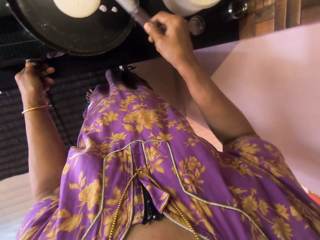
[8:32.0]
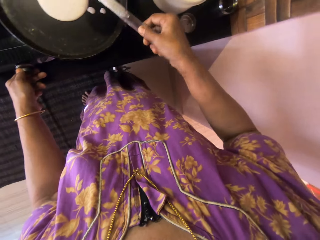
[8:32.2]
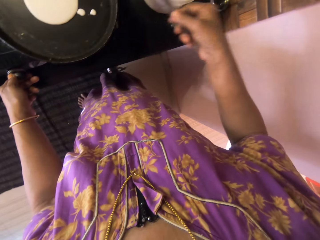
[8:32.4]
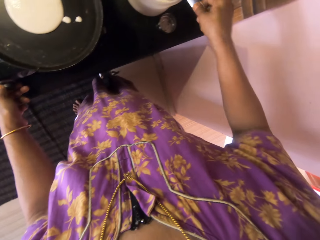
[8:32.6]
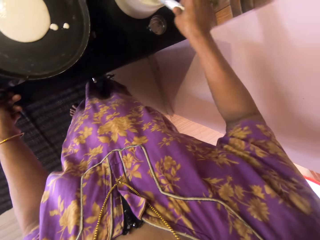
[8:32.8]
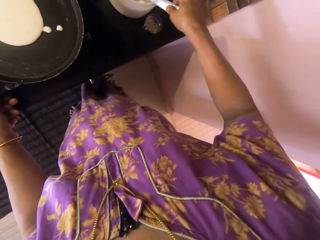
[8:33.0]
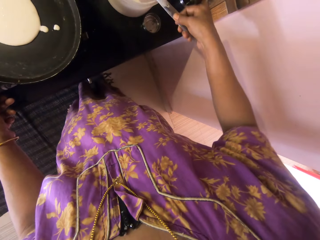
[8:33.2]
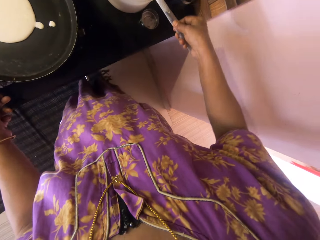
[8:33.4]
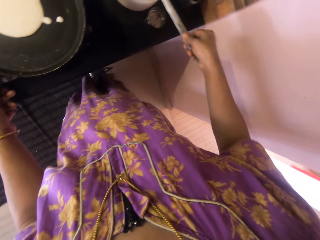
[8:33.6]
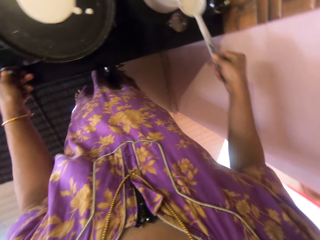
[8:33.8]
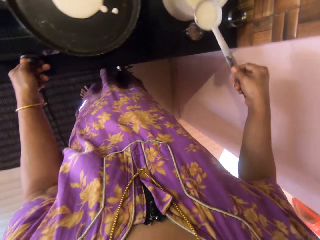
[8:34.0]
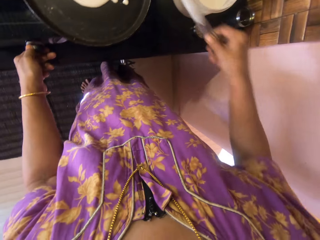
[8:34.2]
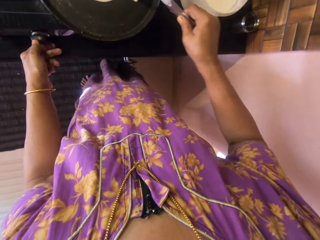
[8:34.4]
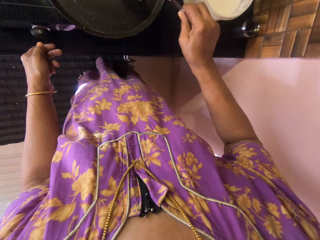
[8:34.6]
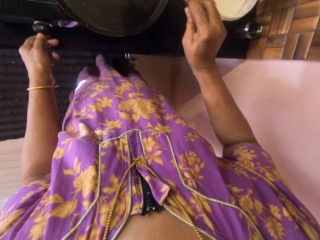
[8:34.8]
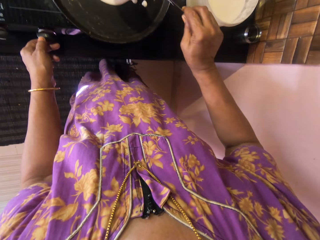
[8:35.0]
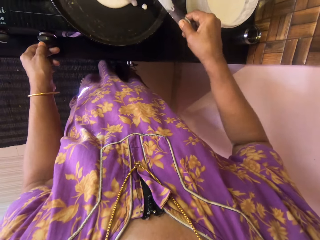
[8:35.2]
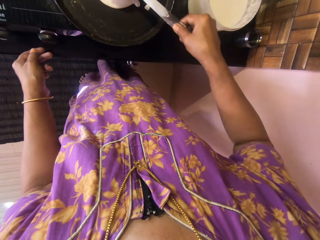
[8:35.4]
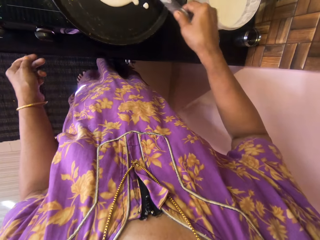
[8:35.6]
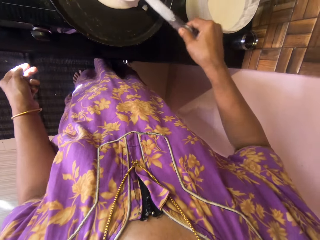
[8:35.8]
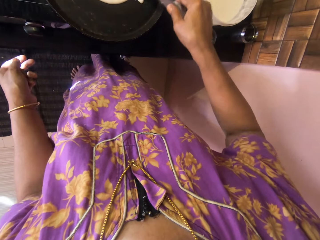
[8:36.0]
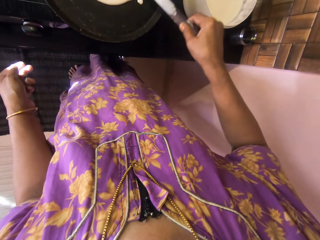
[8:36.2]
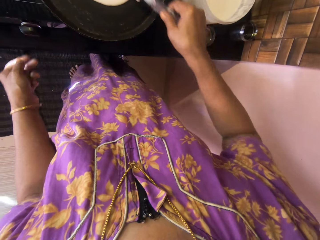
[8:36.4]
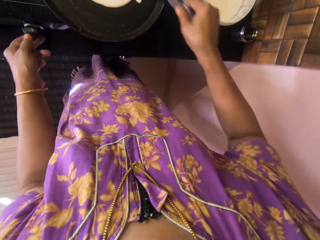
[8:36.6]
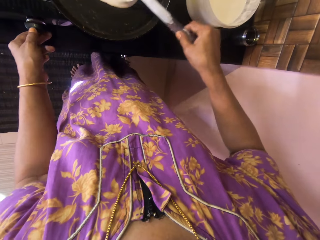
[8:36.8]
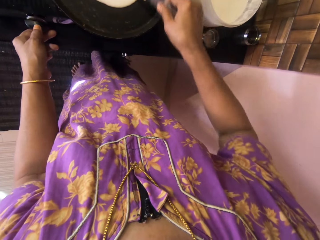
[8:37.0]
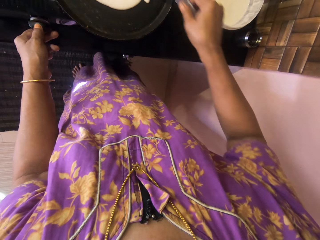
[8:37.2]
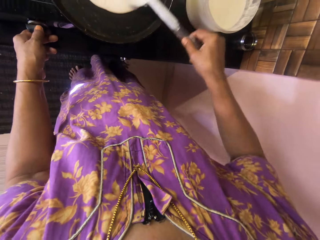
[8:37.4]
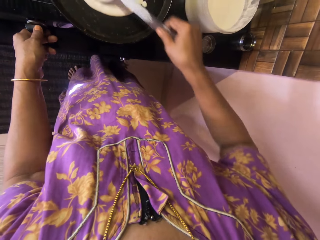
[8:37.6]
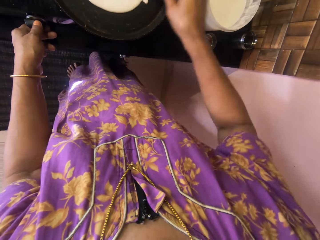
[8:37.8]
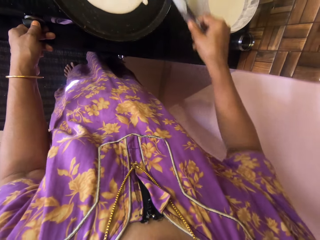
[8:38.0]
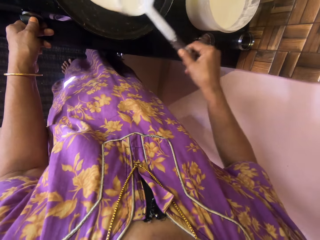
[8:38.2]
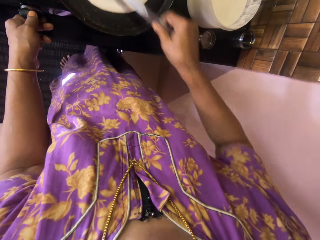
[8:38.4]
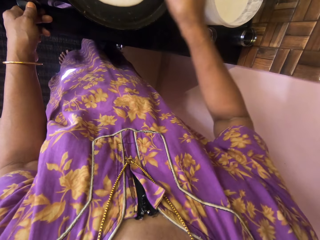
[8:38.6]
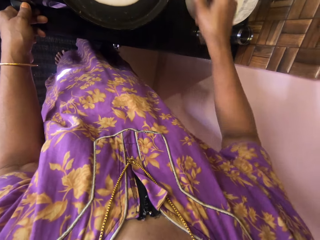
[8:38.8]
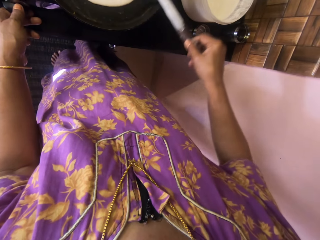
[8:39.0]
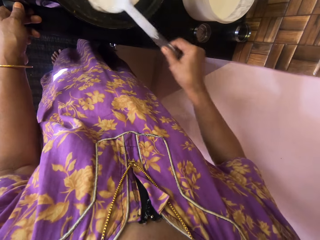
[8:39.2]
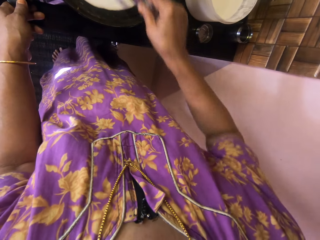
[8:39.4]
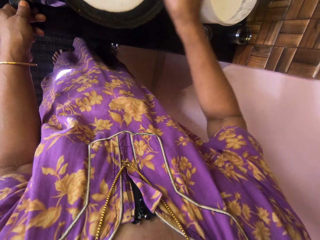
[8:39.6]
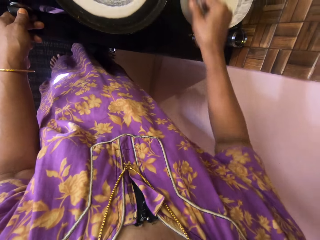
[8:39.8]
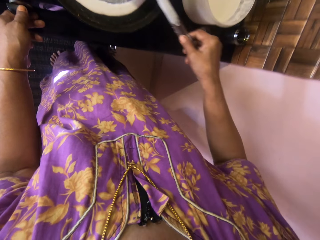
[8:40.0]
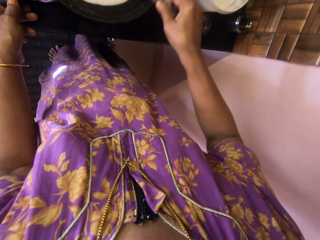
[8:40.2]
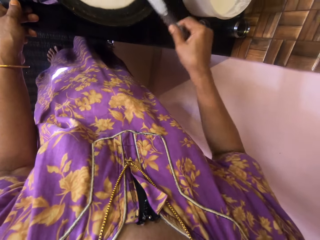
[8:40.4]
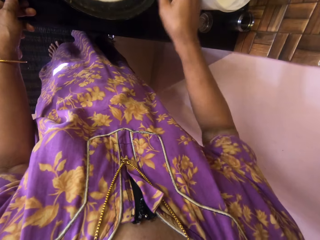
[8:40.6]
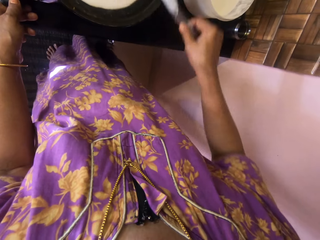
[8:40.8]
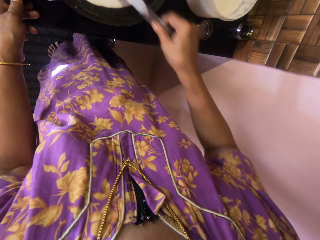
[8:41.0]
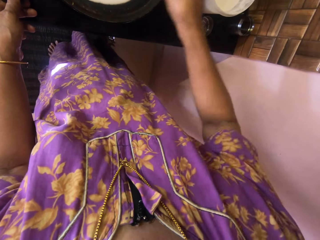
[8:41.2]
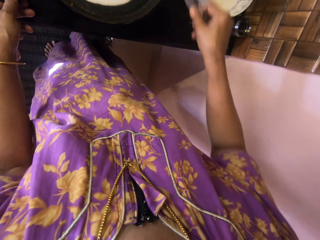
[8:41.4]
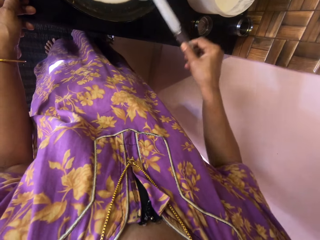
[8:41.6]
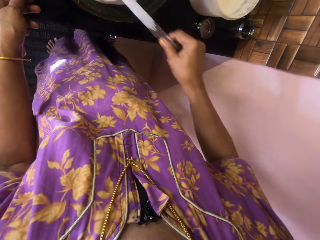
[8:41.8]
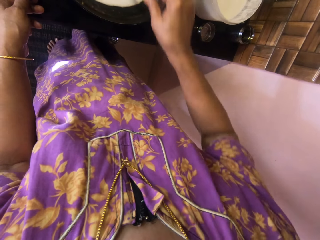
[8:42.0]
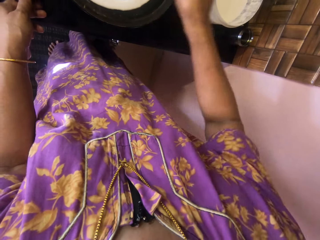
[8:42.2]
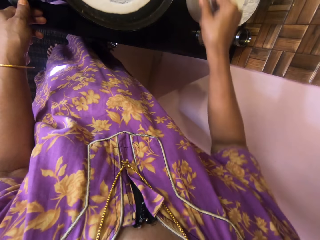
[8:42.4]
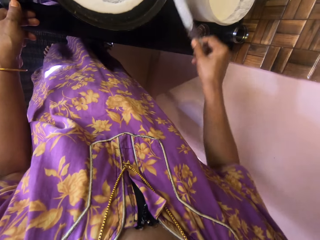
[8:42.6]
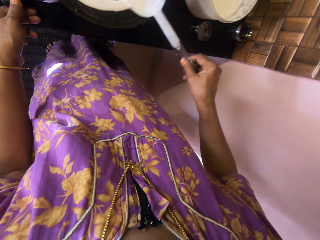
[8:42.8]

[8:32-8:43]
The camera wearer moves the spoon and scoops dough with the spoon. They pour the dough on the frying pan. They spread the pancake in the pan with the frying spoon.

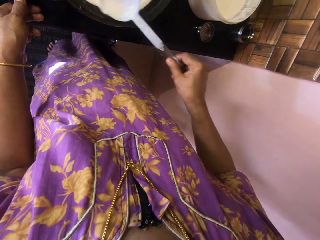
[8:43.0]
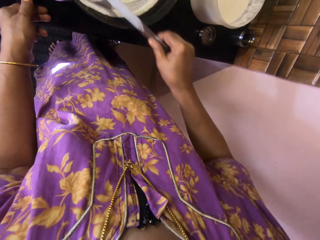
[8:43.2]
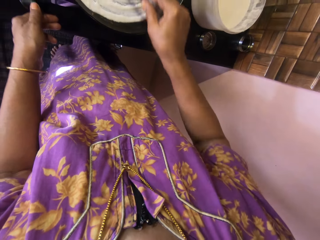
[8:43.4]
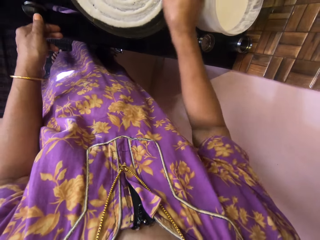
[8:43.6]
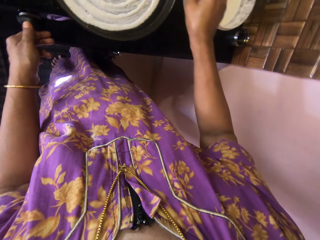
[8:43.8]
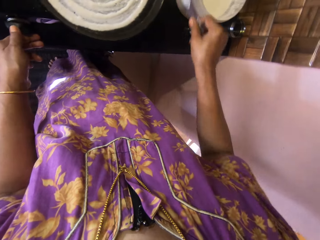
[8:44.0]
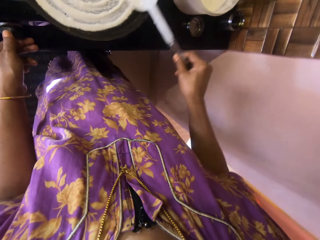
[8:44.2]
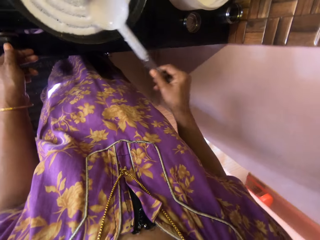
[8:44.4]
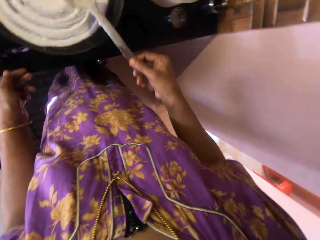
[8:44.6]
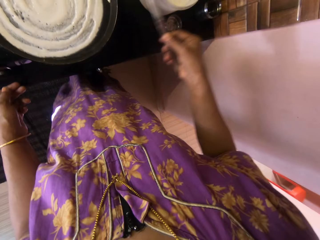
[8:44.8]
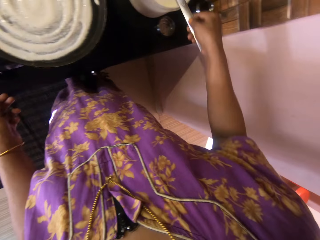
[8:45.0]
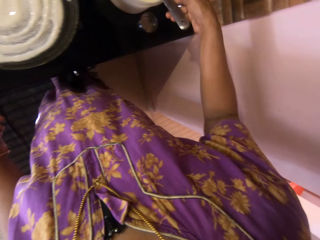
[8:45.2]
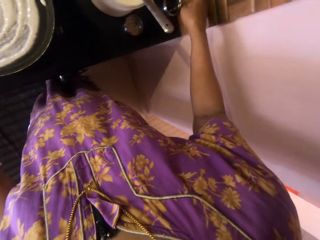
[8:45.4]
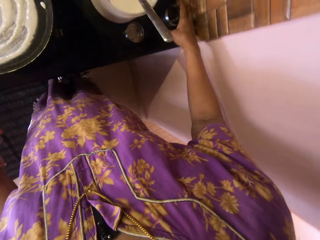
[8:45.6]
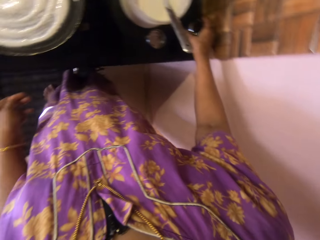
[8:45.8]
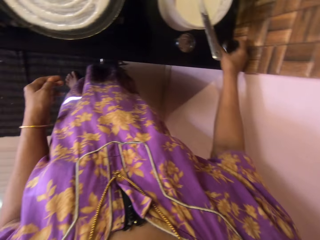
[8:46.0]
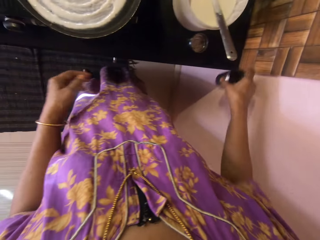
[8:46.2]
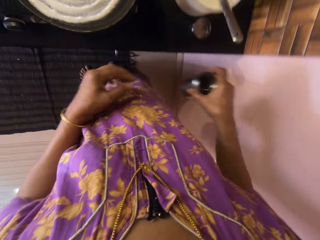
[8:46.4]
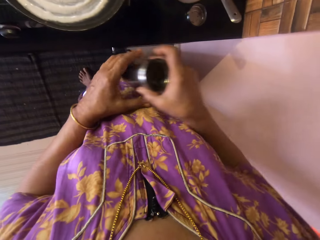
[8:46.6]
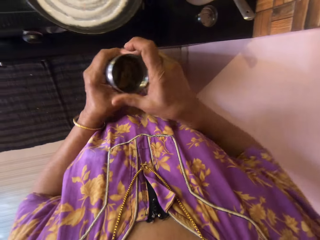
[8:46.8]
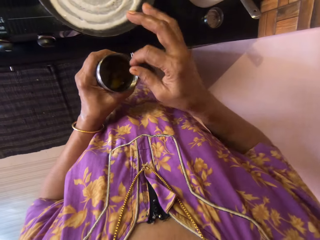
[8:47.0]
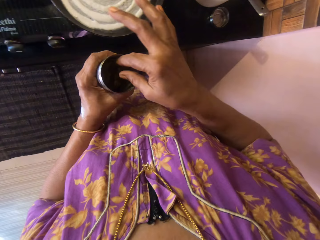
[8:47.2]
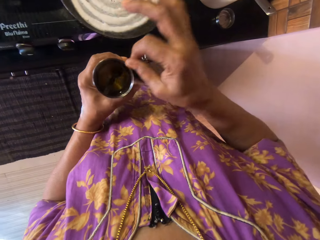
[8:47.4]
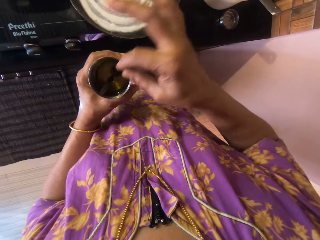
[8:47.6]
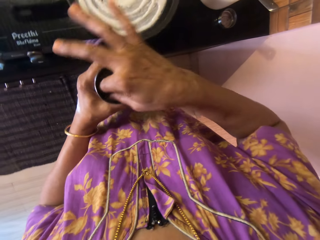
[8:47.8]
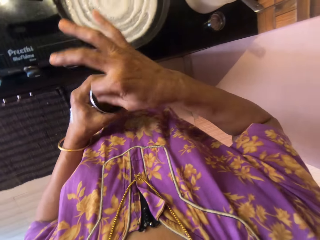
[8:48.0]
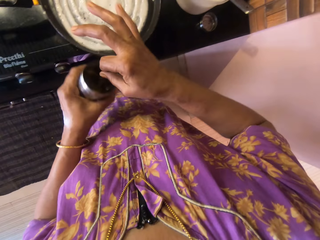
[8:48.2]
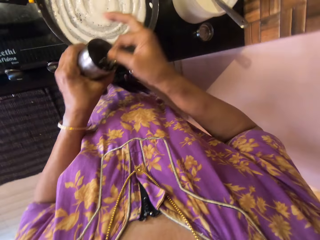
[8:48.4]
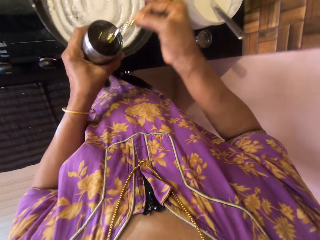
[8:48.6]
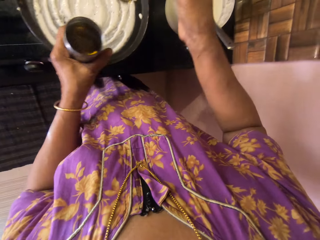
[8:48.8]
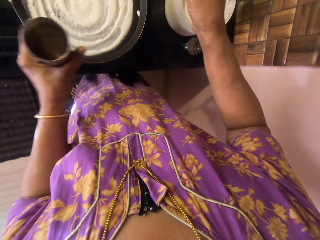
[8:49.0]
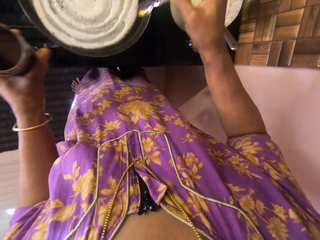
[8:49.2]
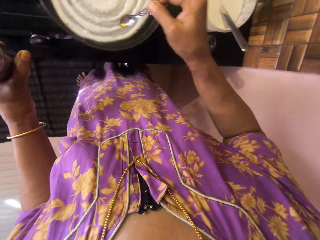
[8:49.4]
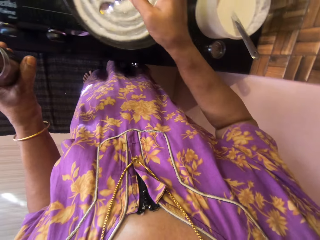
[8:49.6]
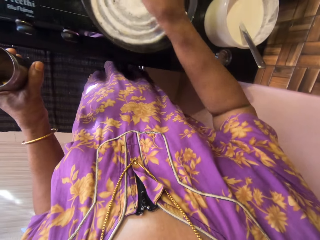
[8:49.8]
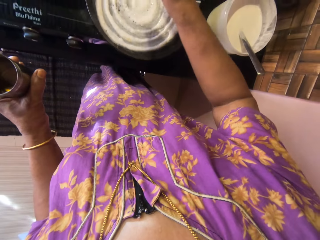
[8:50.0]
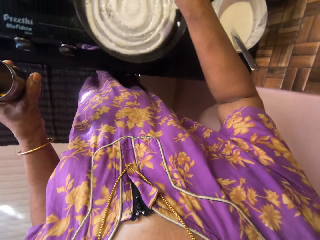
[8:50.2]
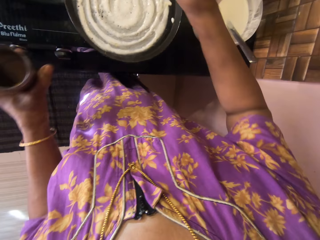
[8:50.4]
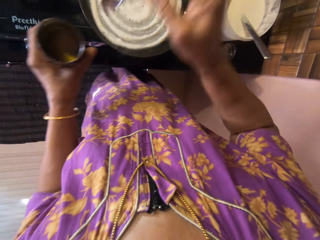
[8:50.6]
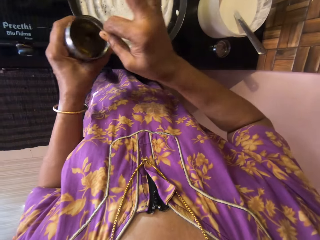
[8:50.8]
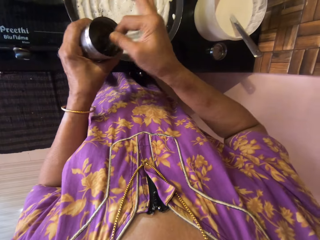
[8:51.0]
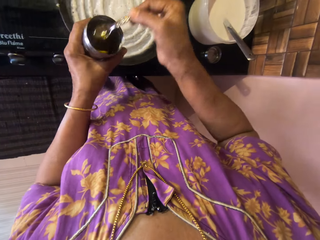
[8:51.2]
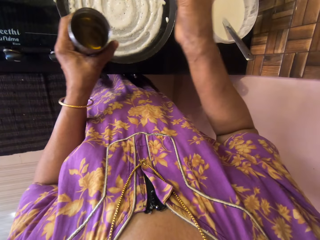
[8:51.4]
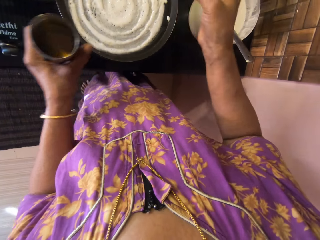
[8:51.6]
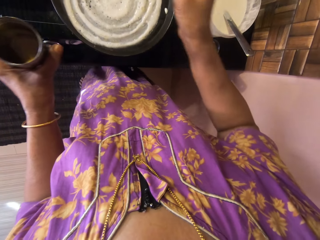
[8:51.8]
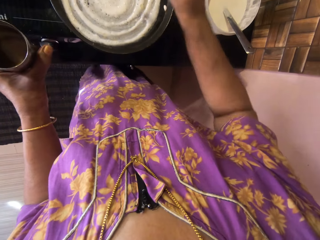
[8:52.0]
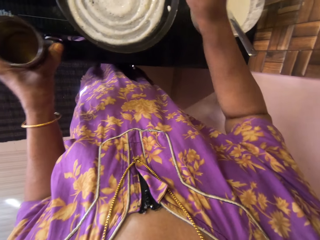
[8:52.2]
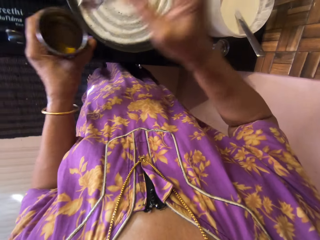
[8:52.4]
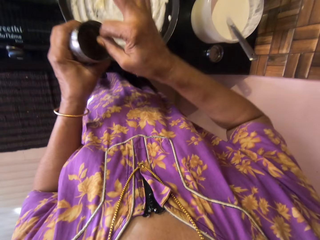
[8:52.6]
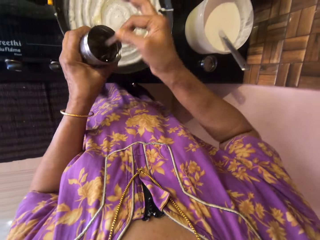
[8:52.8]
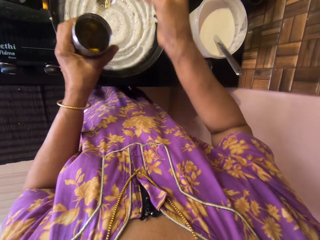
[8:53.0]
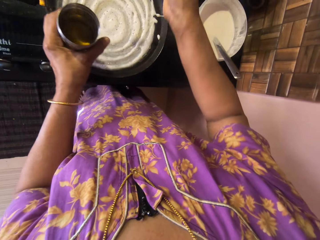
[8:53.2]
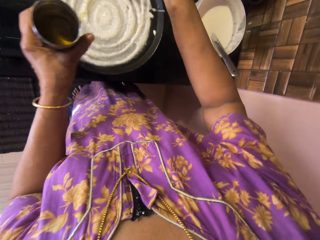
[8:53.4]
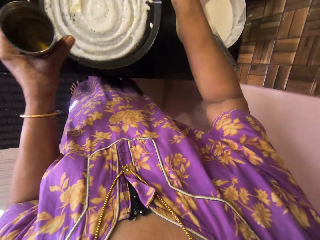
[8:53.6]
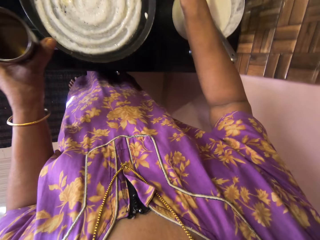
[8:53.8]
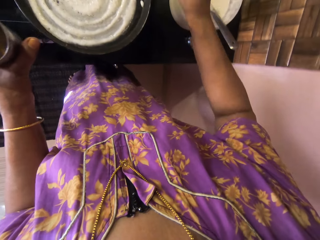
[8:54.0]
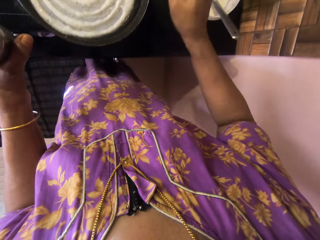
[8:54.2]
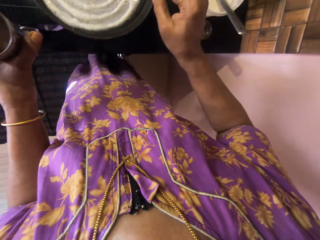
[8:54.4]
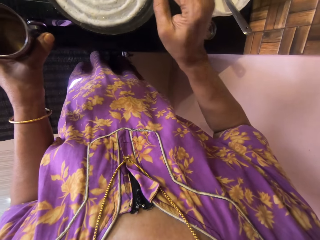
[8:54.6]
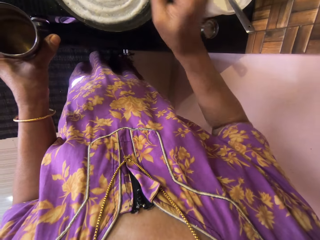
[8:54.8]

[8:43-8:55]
The camera wearer lifts the spoon. They dip the spoon inside the container with dough. They take the olive oil or glass with cooking oil from the cabinet. They lift the glass with cooking oil. They pull the spoon inside the glass. They apply drops of the olive oil onto the pancake with the teaspoon. They scoop oil with the spoon. They scoop the oil with the spoon and pour the cooking oil on the flat bread. They scoop the oil with the spoon and pour the cooking oil on the flat bread.
